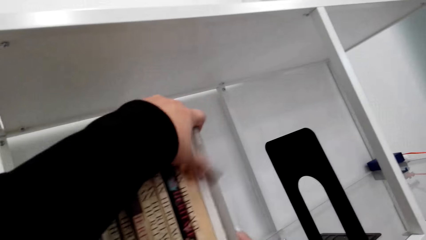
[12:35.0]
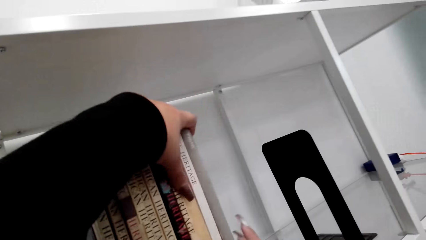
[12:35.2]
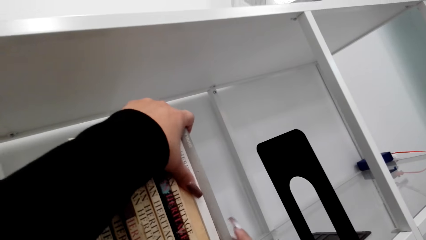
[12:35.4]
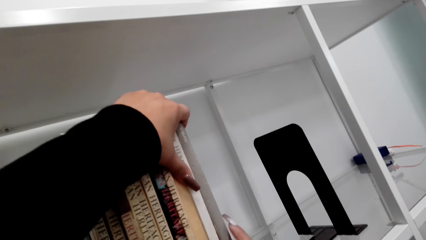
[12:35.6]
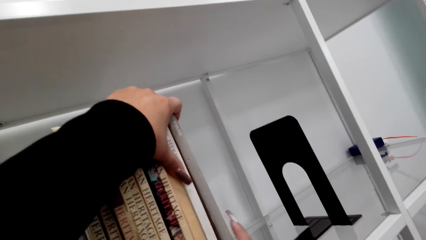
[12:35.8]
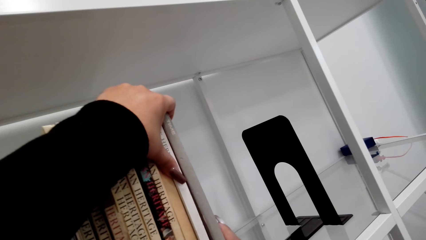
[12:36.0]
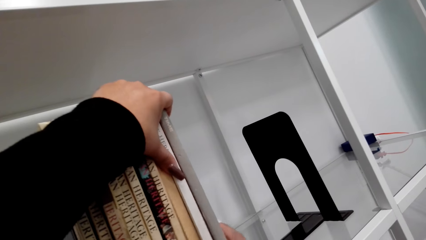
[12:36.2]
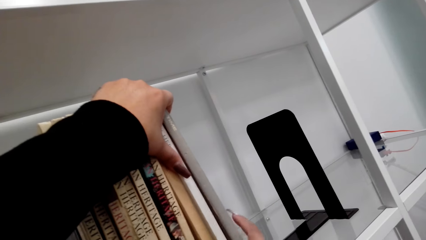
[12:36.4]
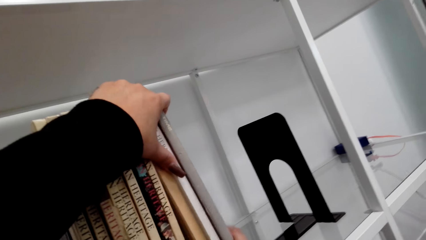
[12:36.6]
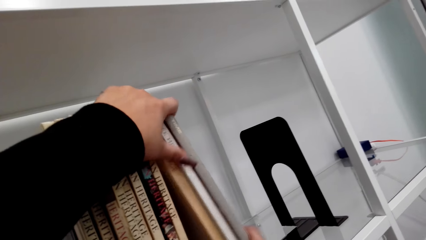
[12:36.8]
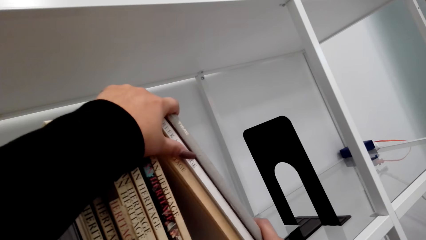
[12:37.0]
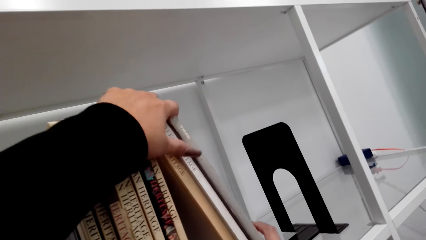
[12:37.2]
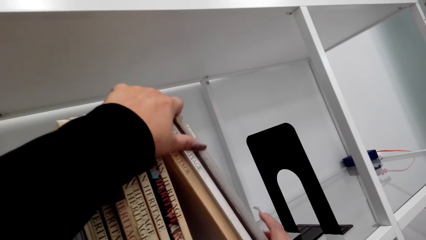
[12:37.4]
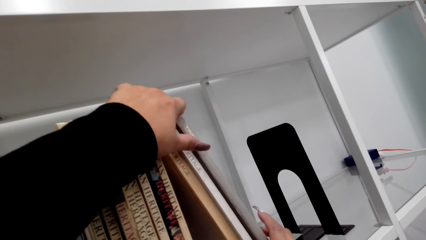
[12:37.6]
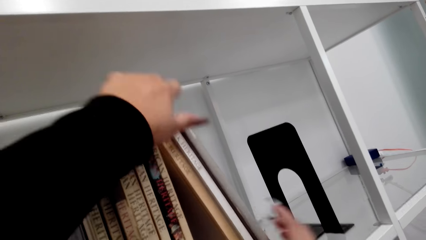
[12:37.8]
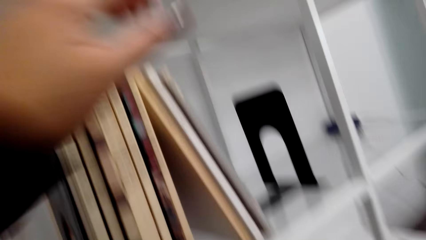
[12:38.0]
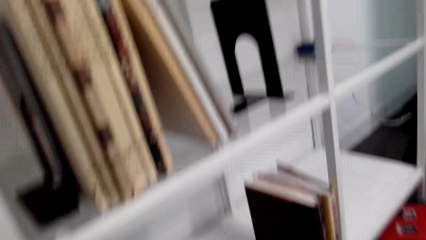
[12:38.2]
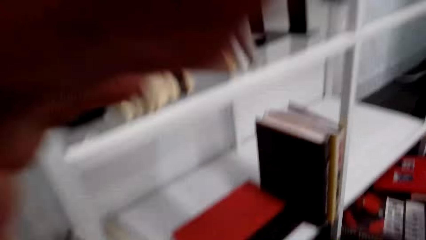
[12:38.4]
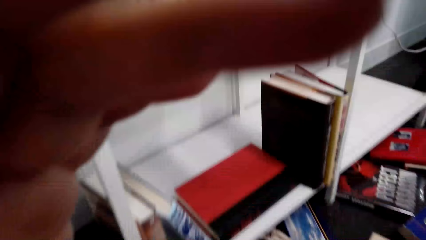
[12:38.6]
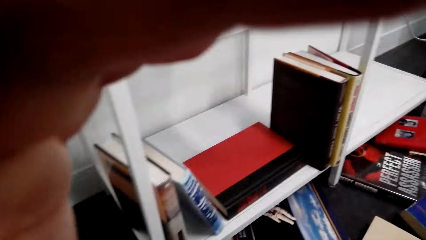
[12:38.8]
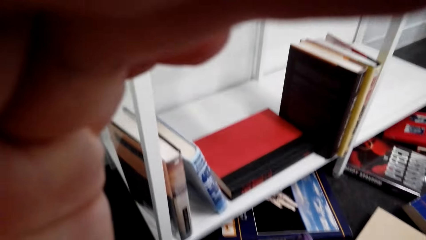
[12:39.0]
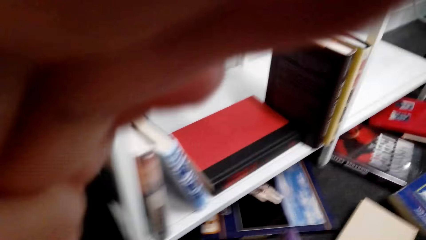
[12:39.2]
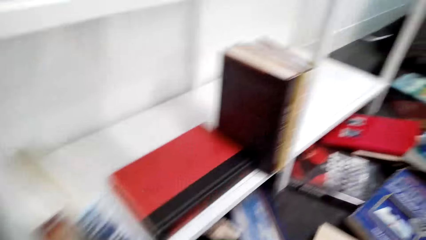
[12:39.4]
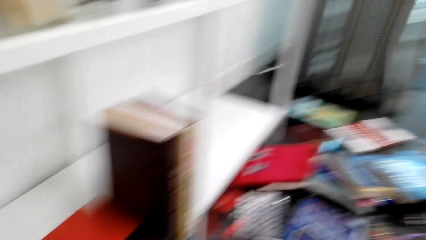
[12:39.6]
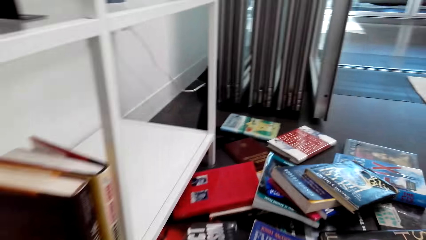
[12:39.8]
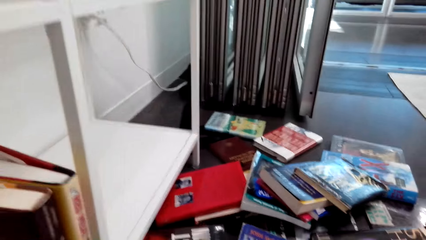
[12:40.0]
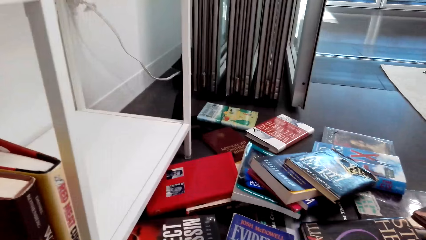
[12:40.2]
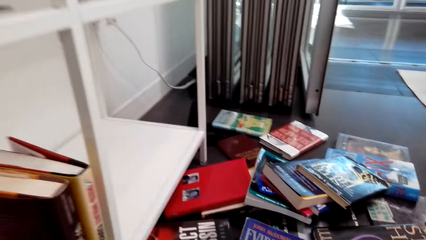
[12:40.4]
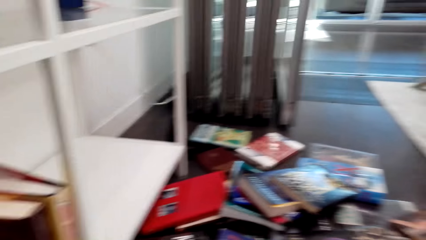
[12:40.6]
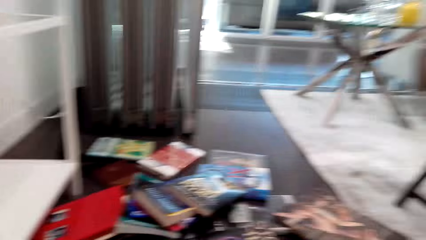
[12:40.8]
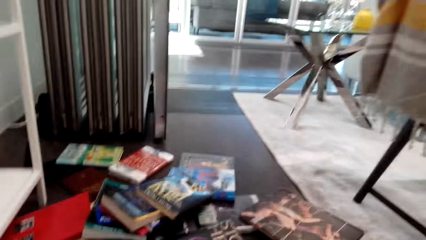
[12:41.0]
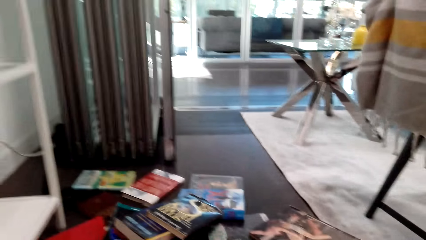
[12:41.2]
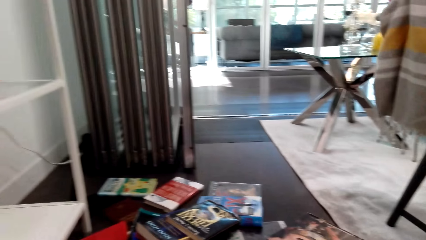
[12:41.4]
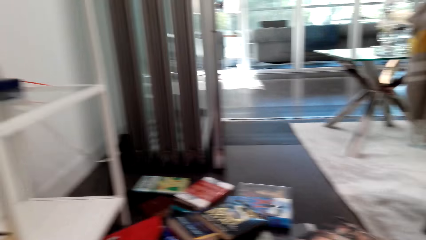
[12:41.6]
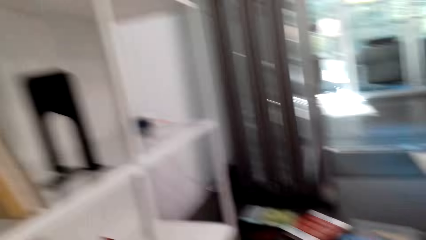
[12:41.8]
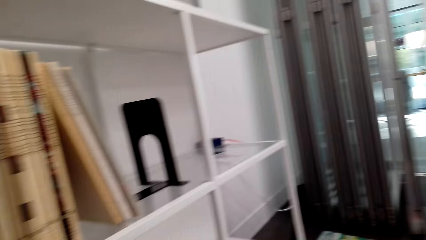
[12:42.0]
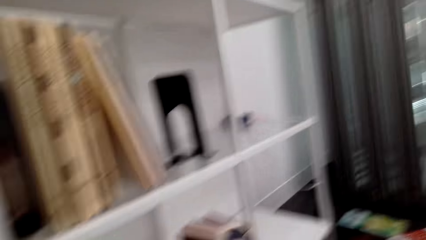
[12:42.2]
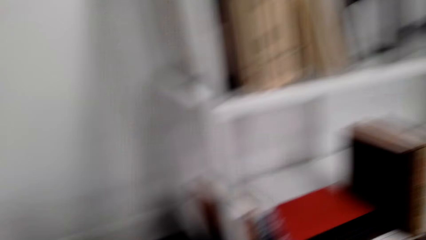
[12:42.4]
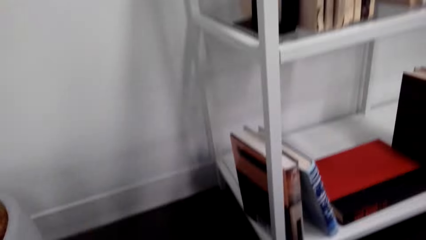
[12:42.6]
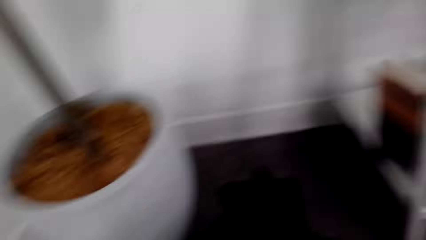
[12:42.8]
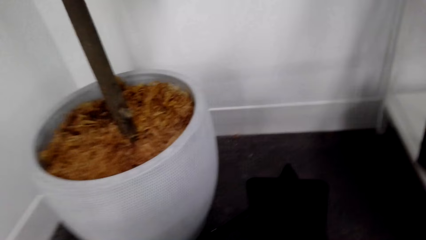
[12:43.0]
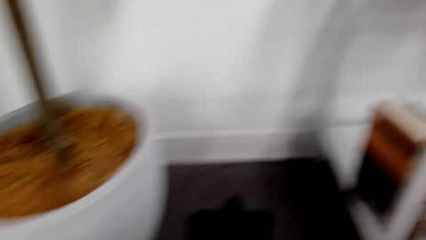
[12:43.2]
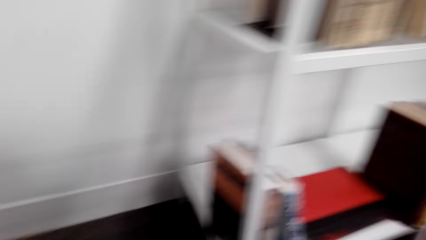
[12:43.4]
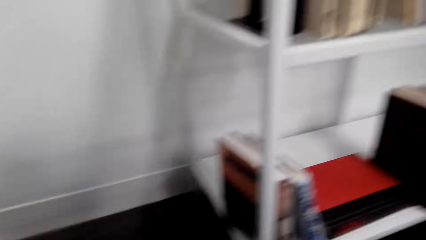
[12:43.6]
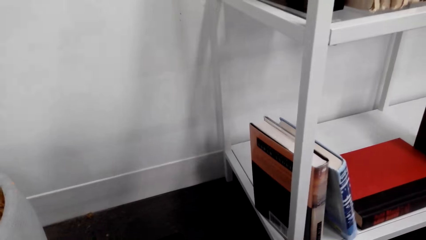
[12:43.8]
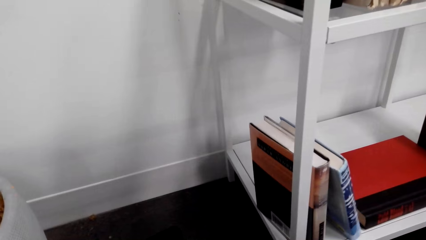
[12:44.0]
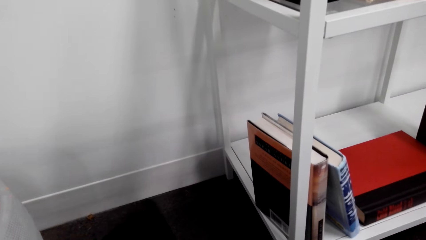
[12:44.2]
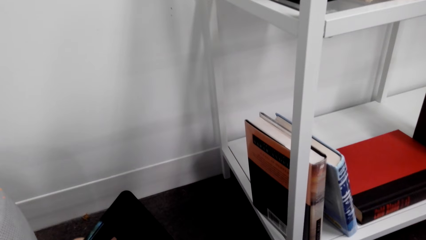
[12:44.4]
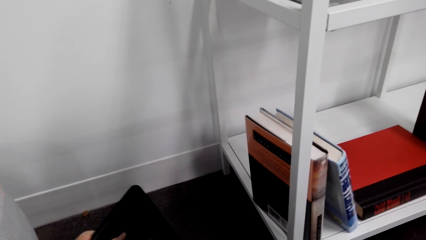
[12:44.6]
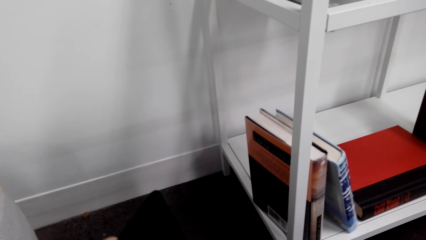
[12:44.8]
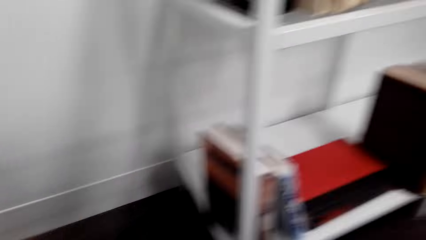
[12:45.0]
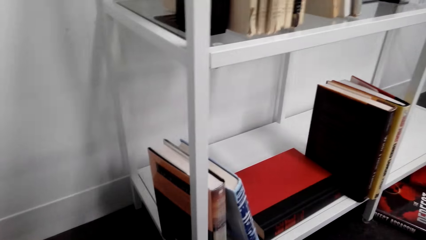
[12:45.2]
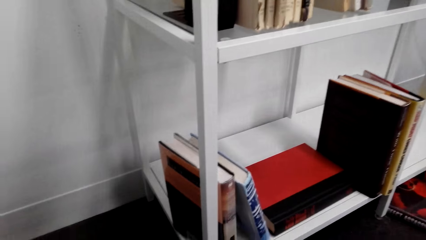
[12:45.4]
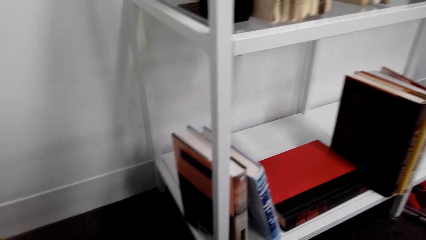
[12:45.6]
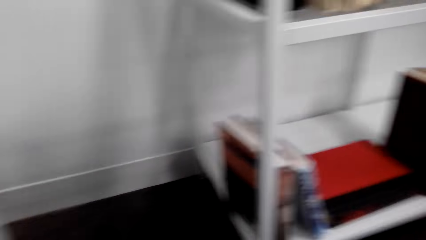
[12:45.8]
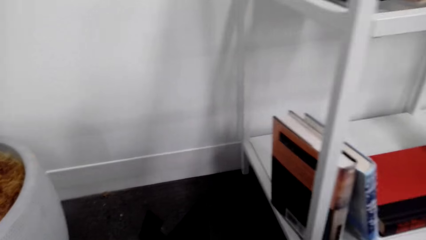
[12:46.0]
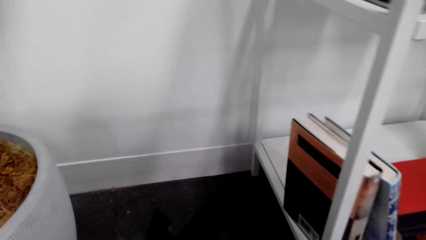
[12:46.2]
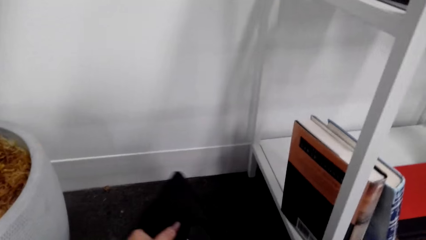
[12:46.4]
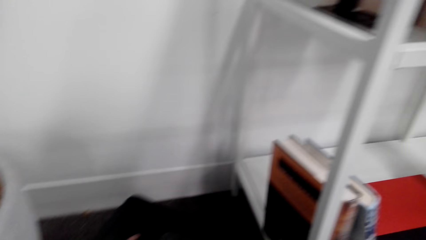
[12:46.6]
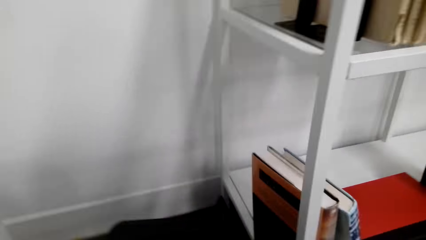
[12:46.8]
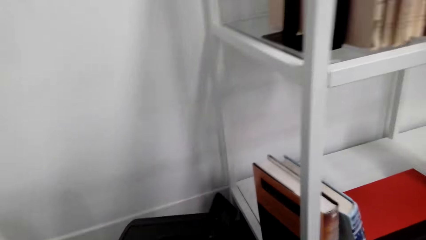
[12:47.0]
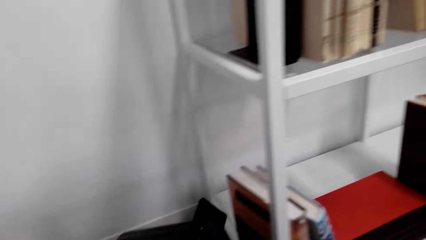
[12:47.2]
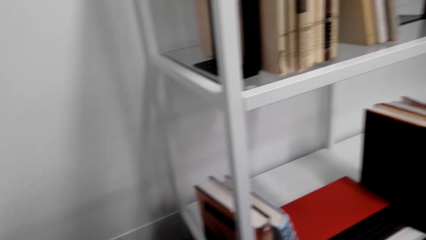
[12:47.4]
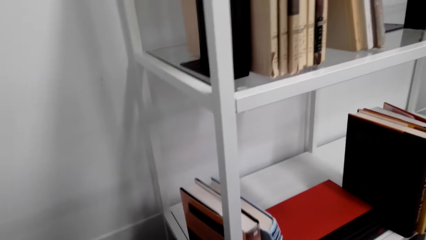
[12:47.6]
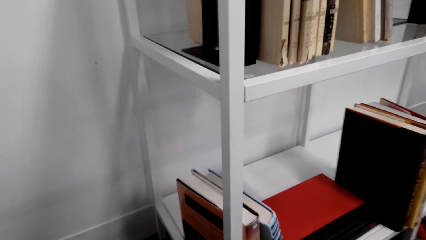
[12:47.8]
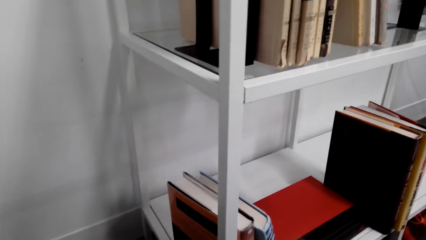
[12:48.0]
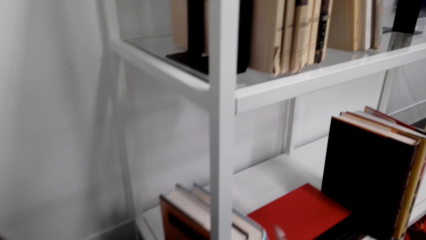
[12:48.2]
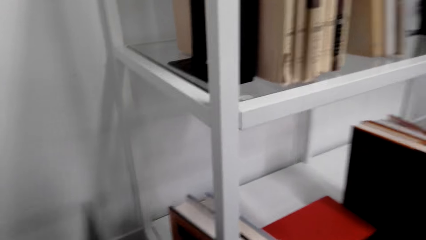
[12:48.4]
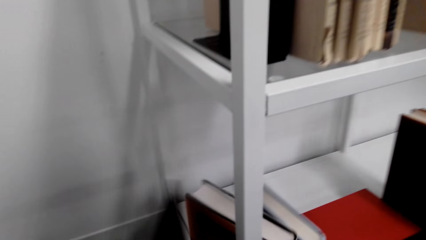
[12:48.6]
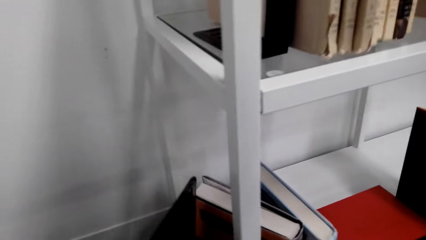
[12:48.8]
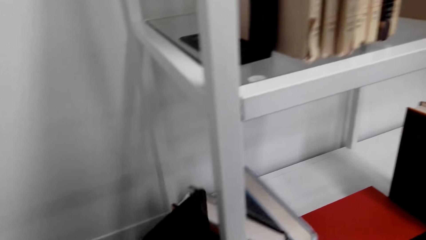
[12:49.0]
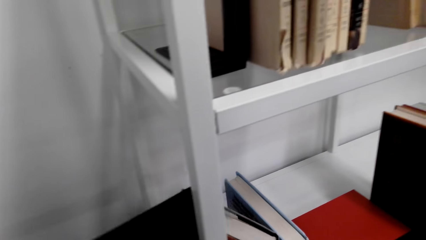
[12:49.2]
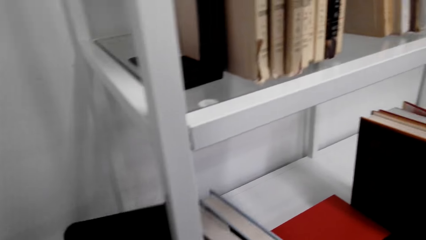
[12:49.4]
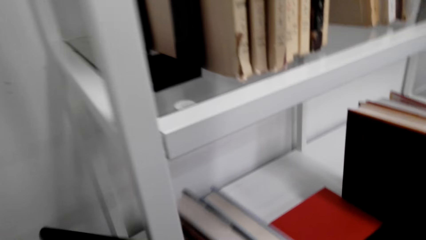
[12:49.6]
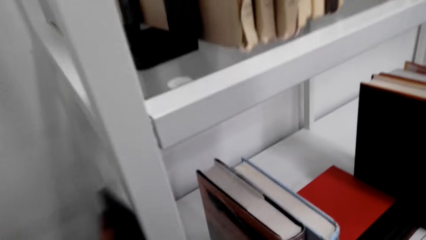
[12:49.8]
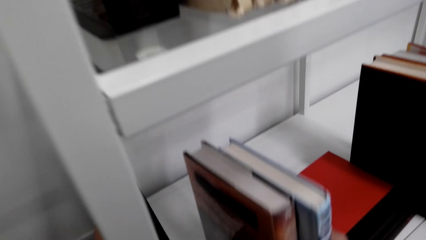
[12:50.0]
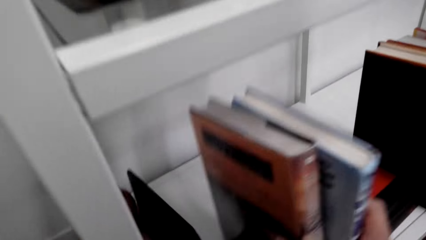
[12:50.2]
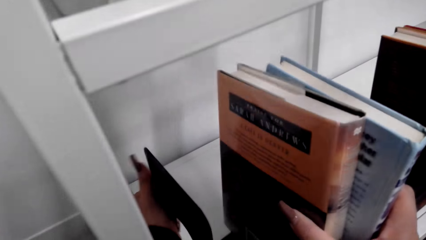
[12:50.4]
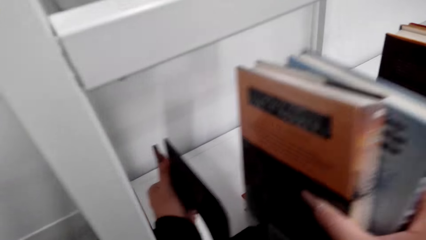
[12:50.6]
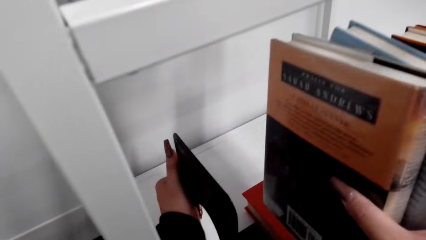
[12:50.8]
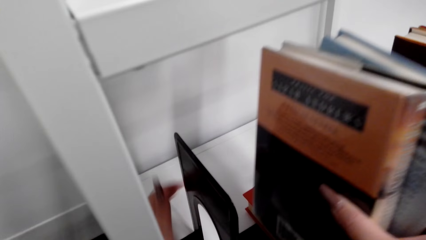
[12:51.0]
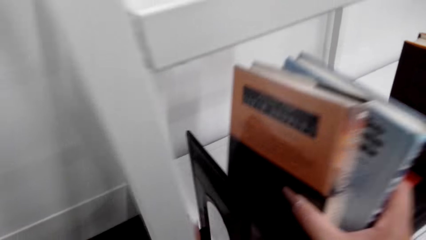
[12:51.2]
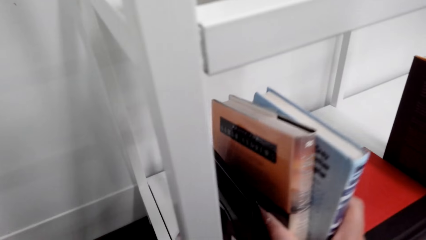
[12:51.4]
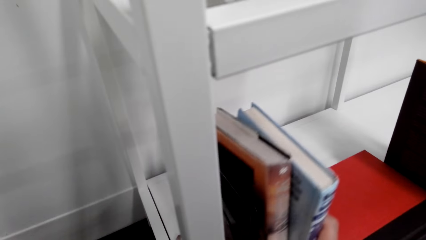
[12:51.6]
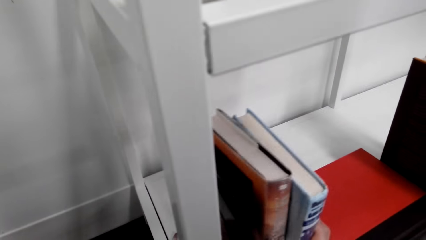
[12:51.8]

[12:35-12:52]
The camera wearer looks at the book. They look at the plant pot. They look at the books on the shelf. They pick up a book stand from the floor. They place the stand on the bookshelf.
